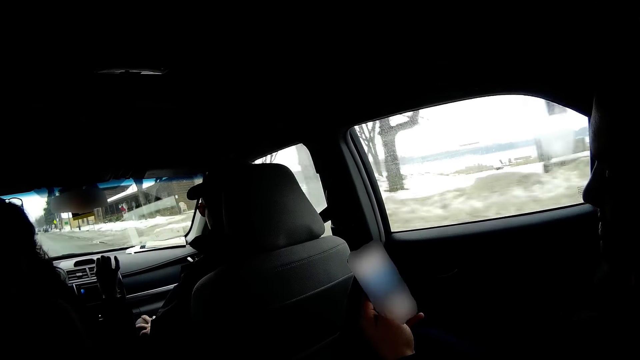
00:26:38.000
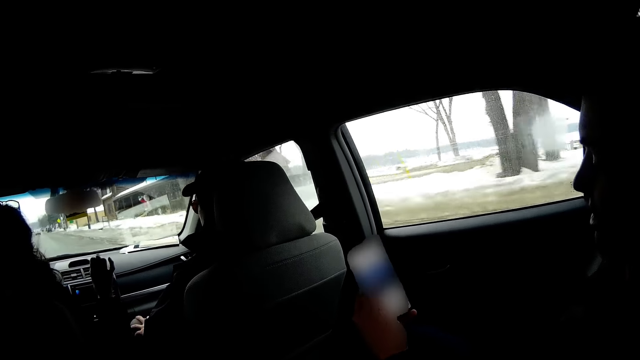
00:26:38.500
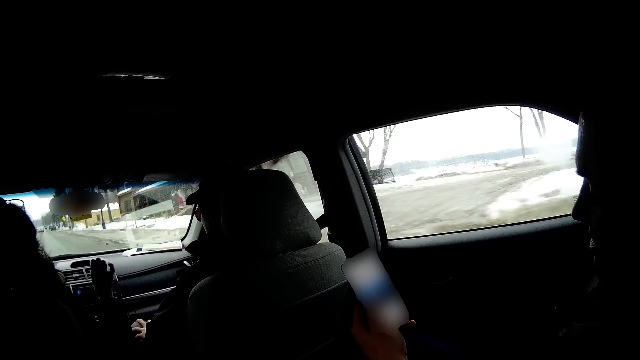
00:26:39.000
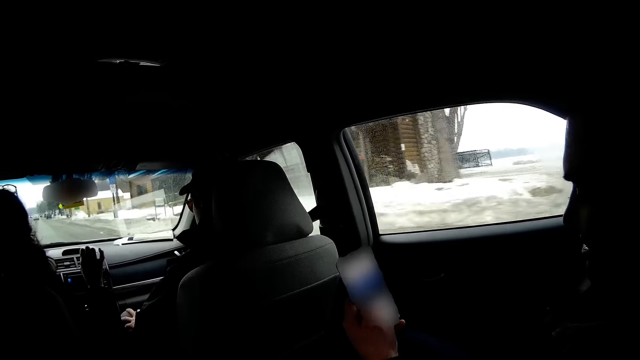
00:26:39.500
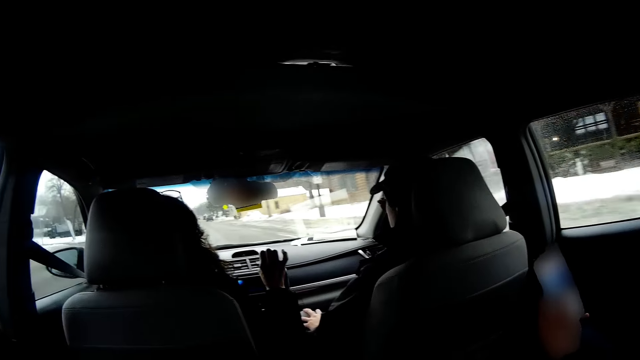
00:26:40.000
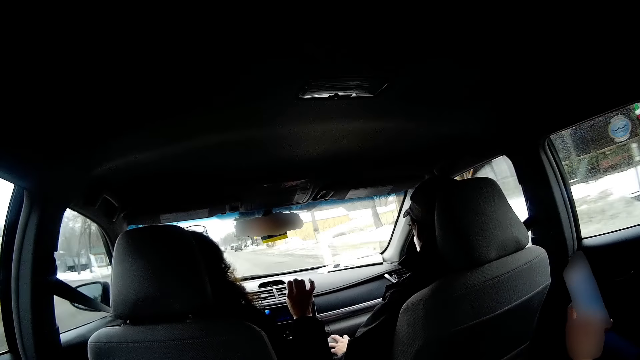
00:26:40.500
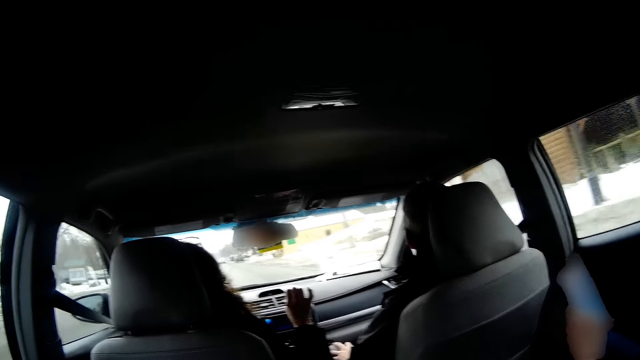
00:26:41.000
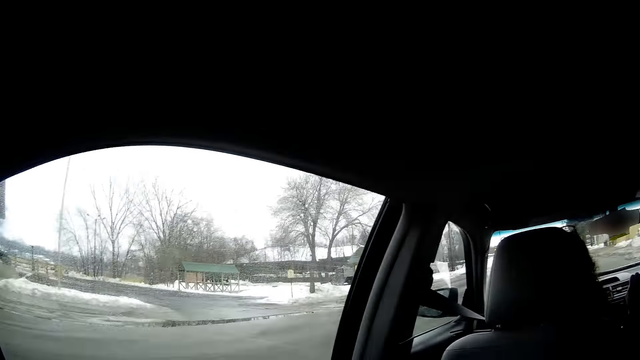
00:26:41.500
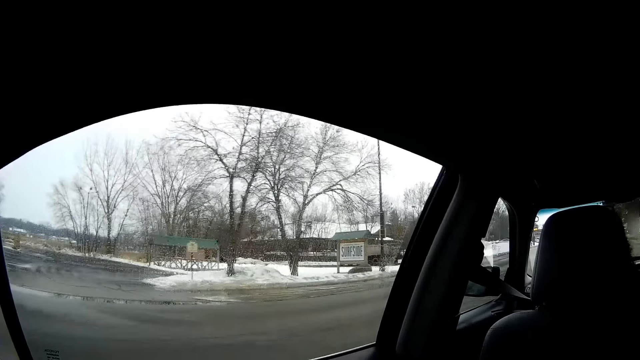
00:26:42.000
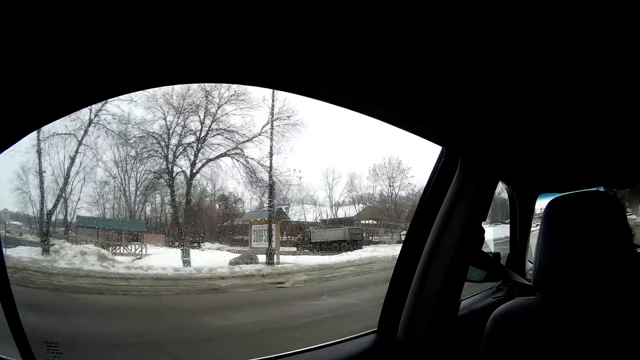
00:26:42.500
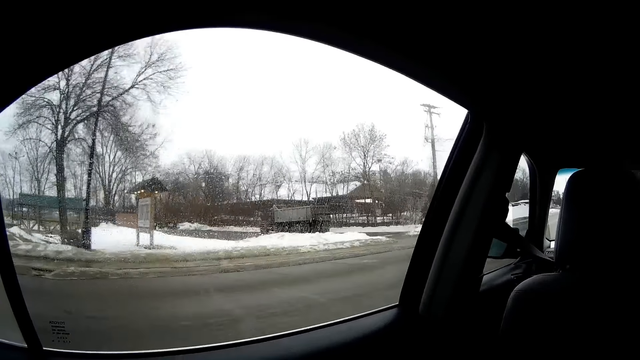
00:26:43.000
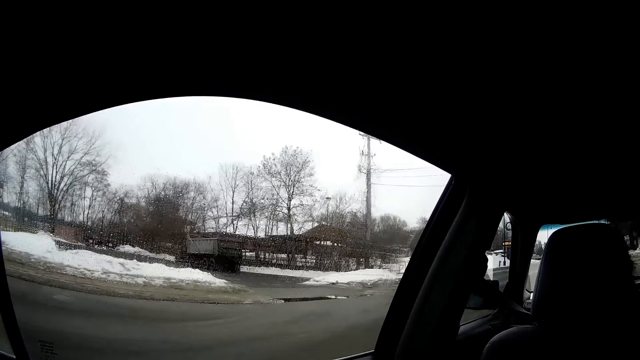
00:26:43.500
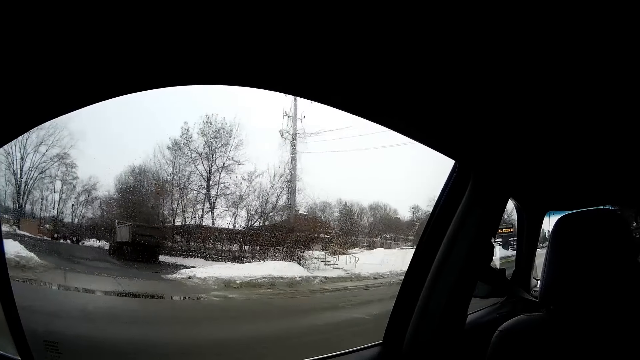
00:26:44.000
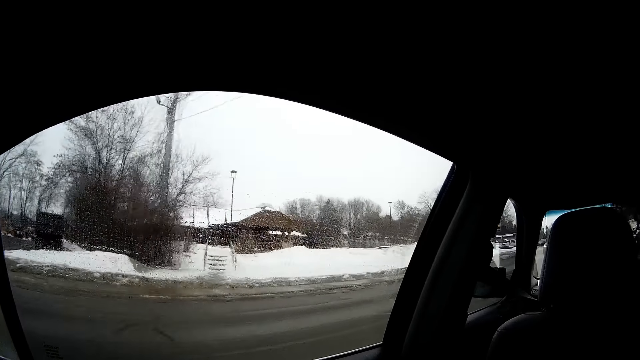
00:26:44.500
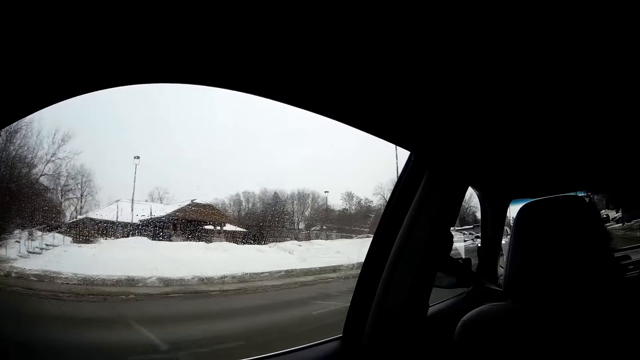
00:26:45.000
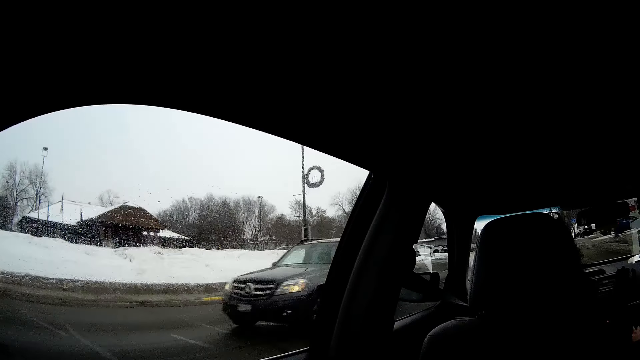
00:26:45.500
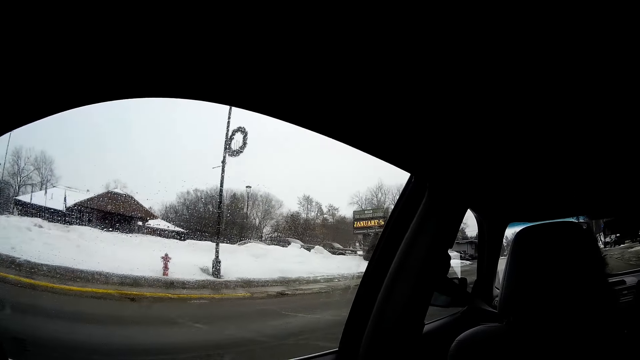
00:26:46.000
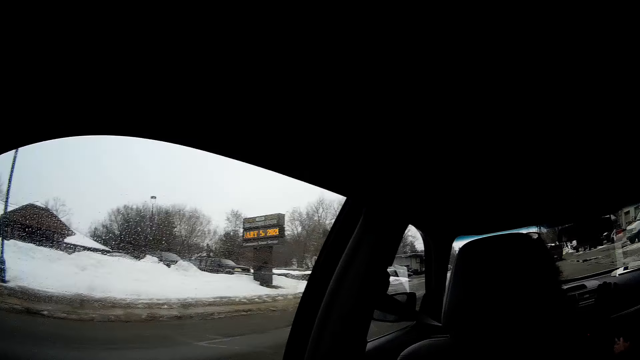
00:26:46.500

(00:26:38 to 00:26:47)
A person drives the car. The camera wearer looks through the window.

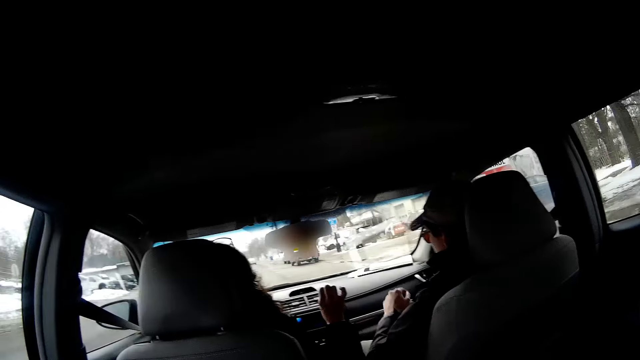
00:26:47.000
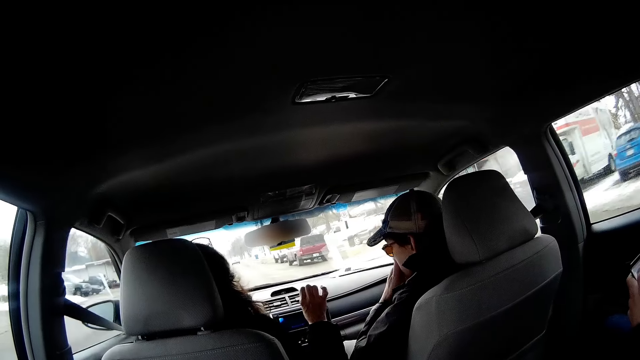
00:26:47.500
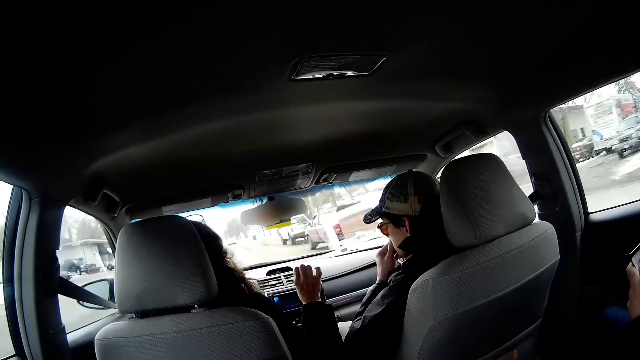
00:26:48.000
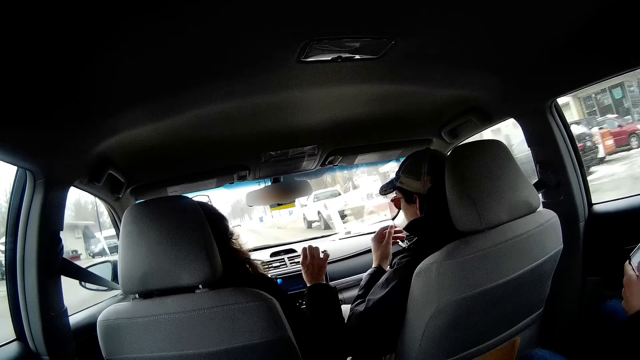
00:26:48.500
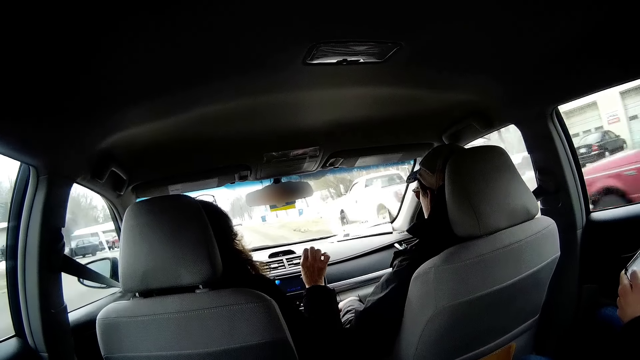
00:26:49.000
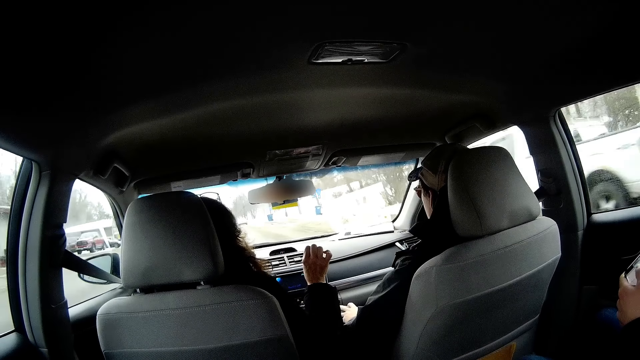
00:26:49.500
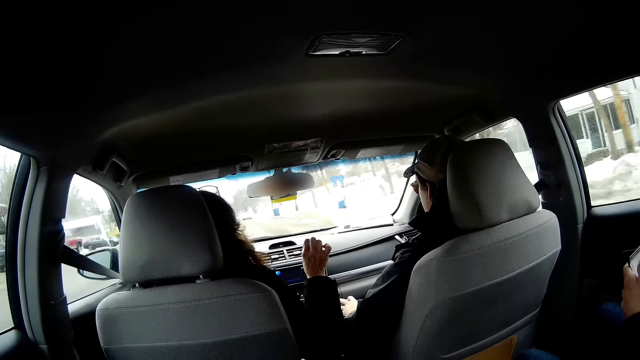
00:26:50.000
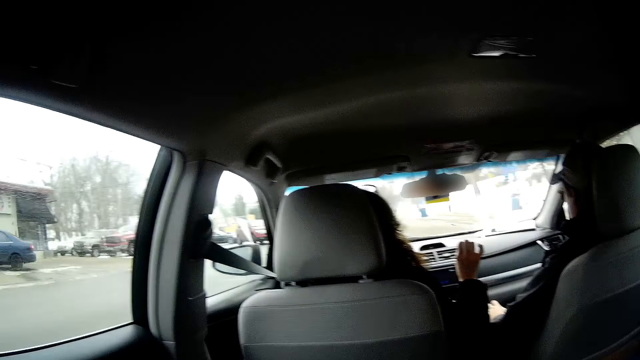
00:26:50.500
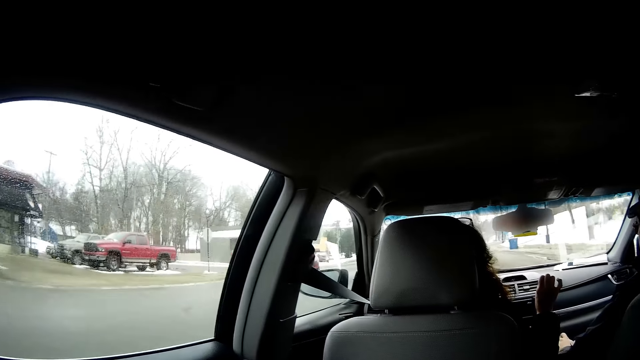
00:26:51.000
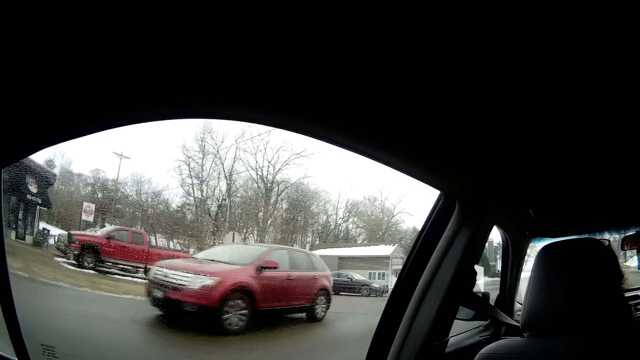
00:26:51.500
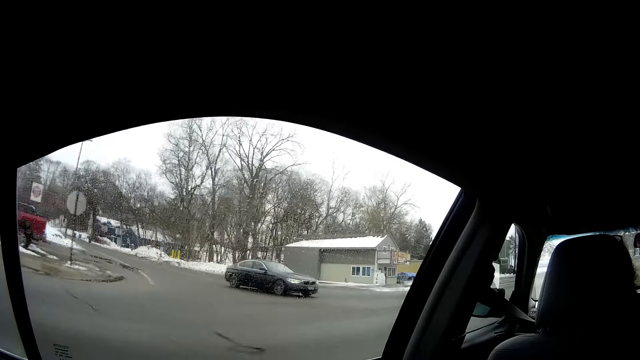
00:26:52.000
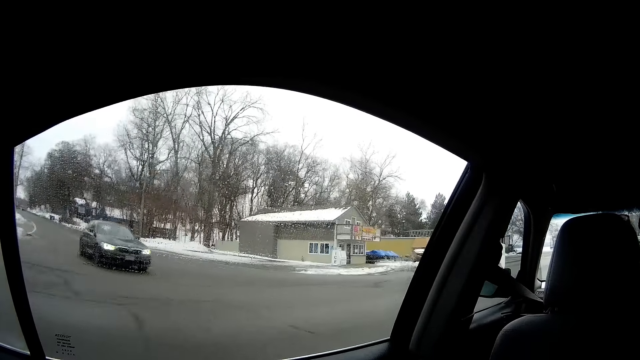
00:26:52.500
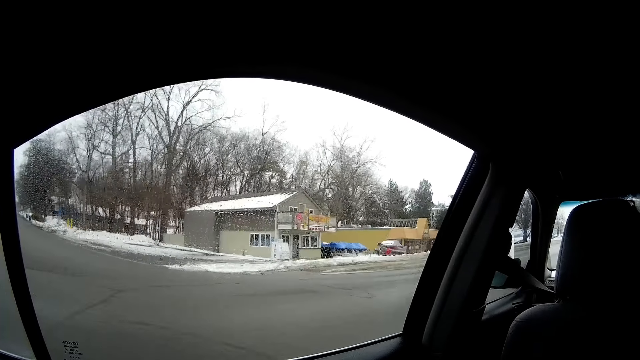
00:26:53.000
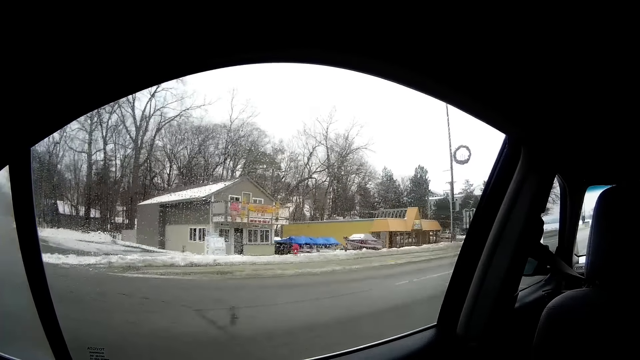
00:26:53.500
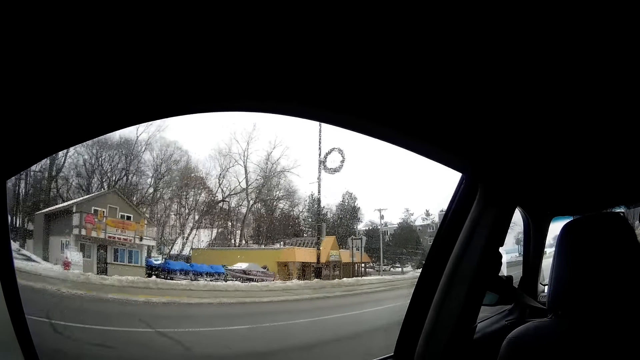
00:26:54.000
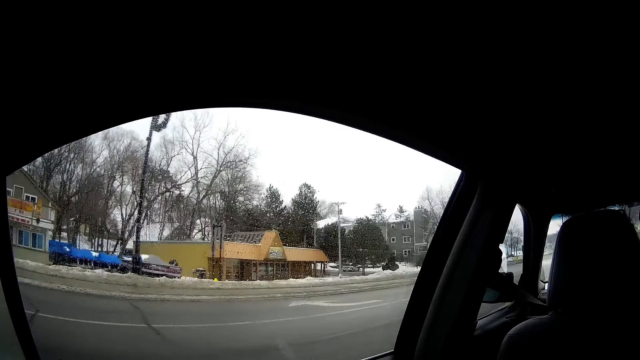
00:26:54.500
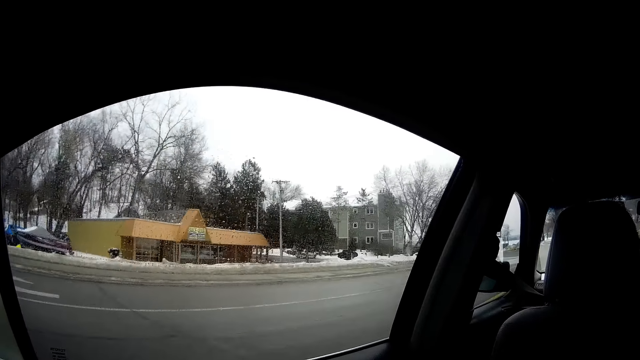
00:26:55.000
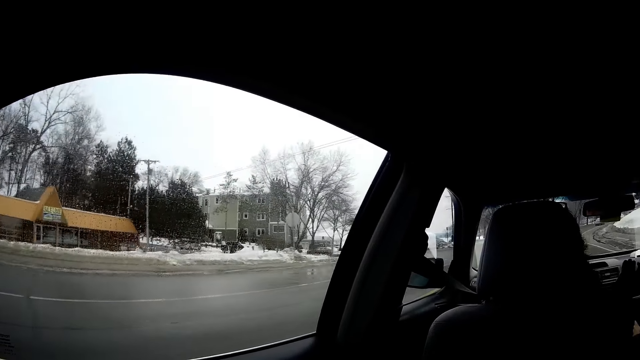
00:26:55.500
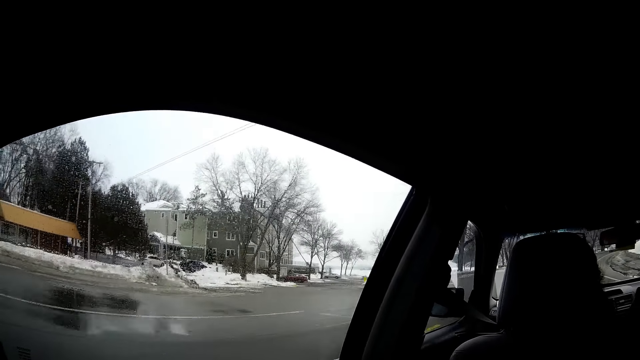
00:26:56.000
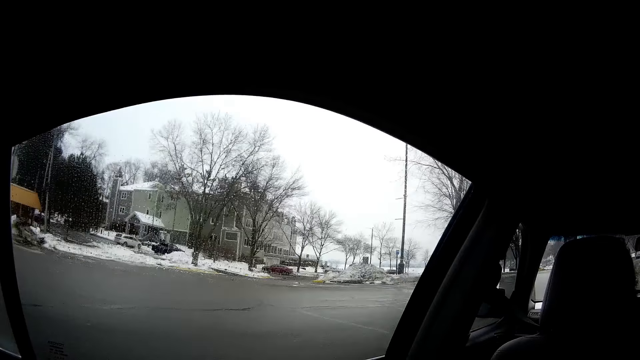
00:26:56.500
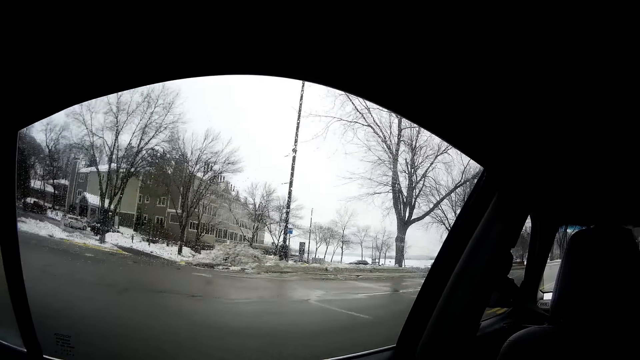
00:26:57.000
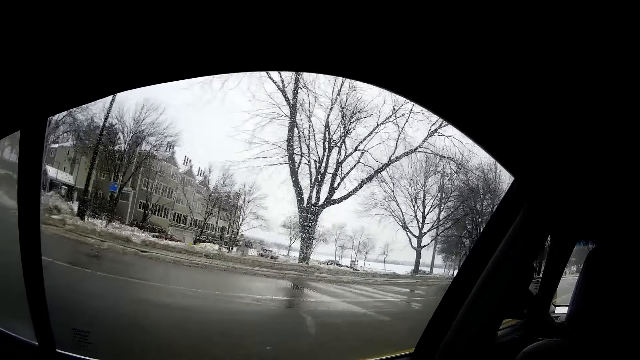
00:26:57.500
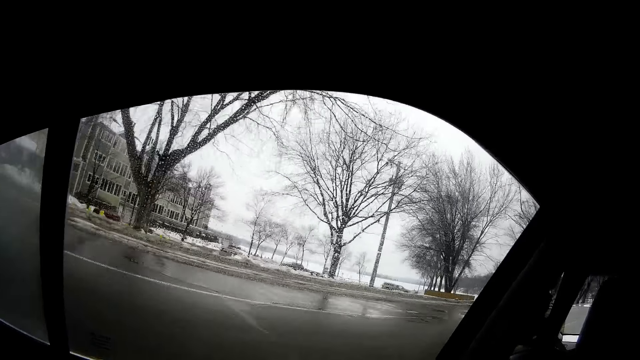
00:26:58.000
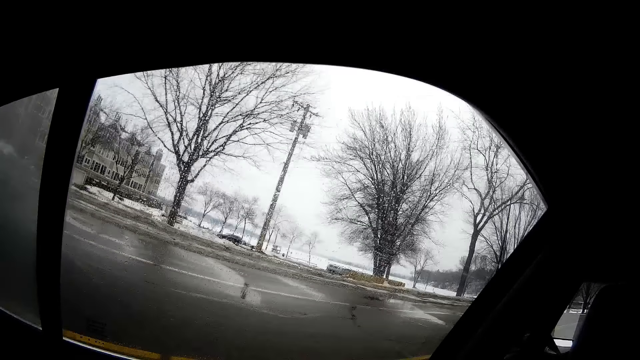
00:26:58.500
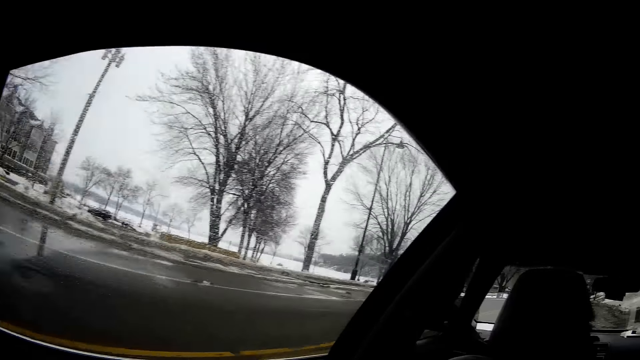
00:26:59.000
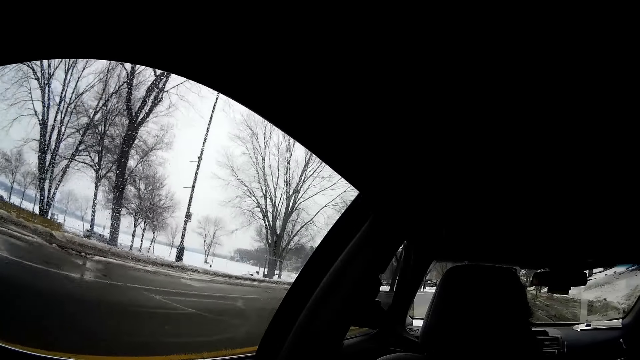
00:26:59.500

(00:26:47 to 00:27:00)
A person drives the car. Another person wipes the nose. The first person drives the car. The camera wearer looks through the window.
